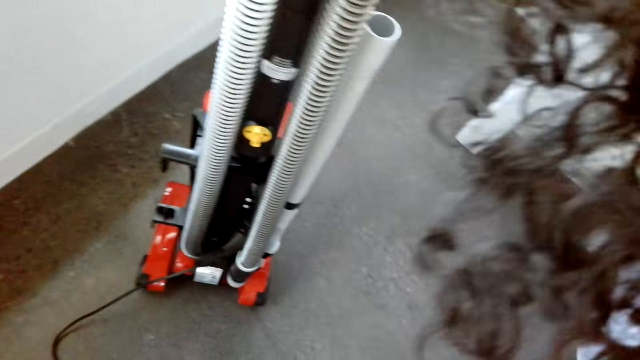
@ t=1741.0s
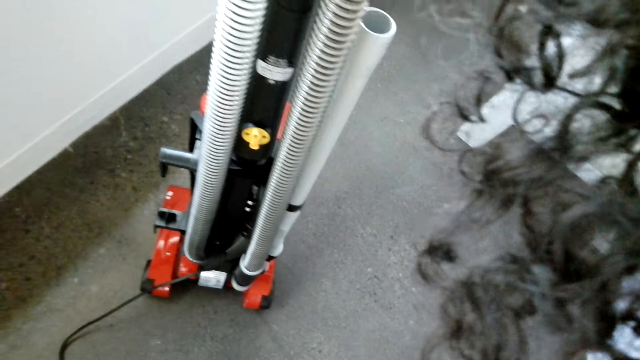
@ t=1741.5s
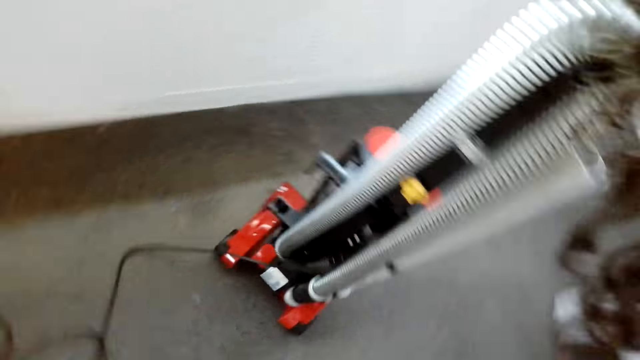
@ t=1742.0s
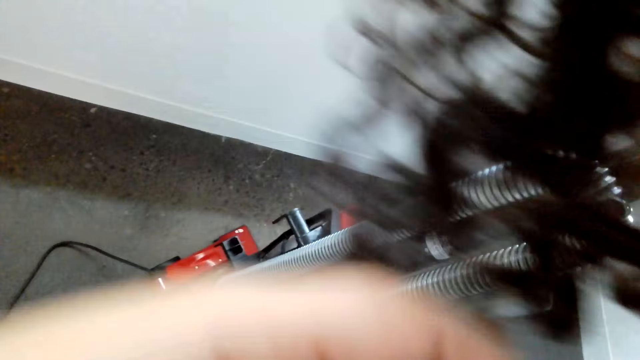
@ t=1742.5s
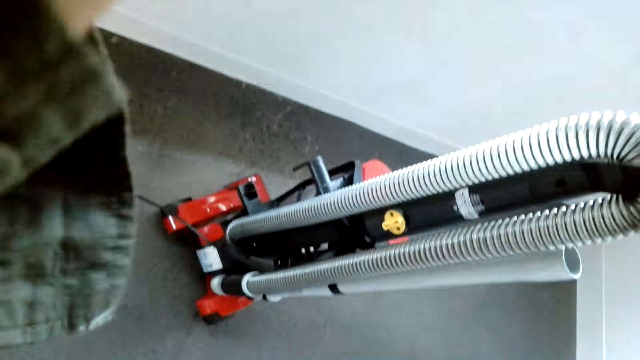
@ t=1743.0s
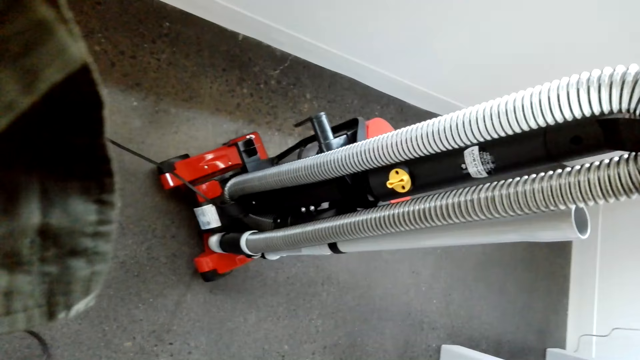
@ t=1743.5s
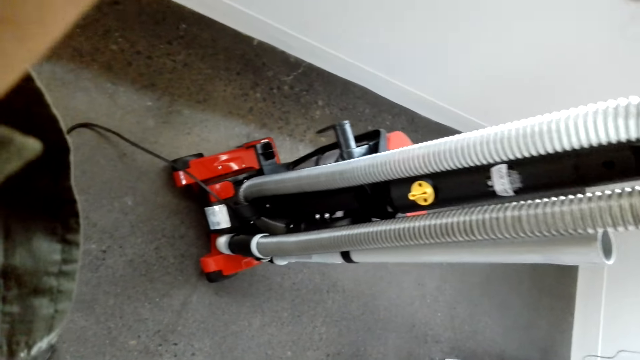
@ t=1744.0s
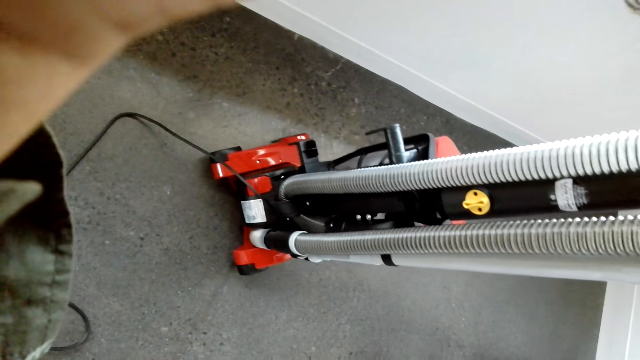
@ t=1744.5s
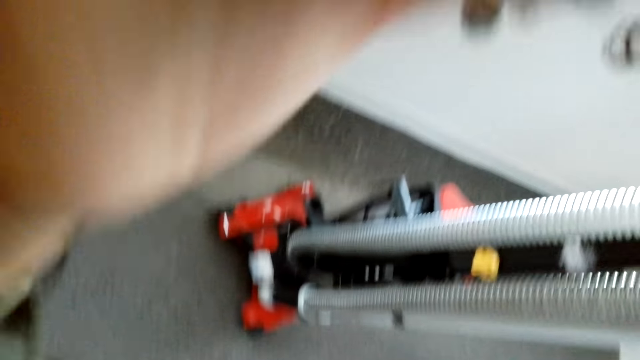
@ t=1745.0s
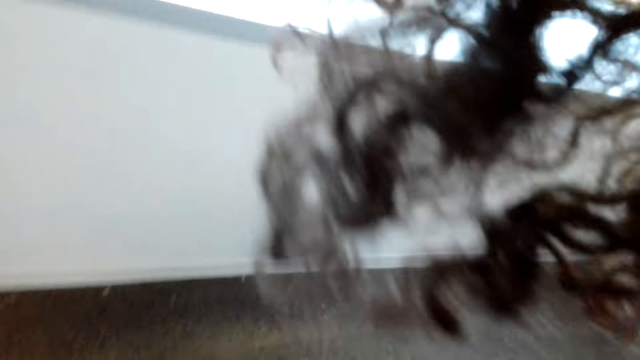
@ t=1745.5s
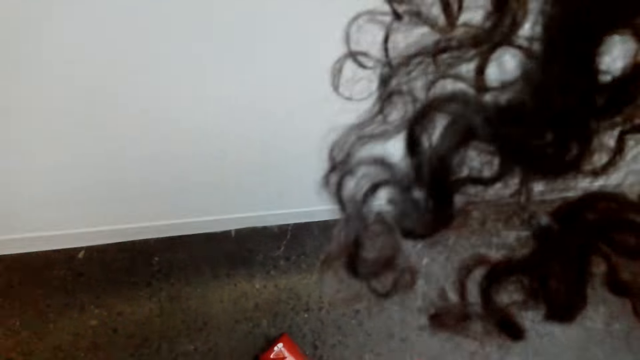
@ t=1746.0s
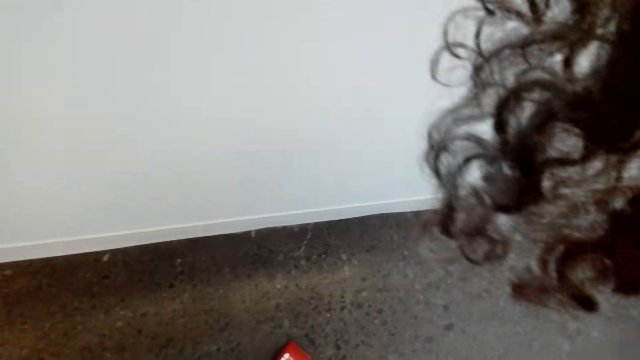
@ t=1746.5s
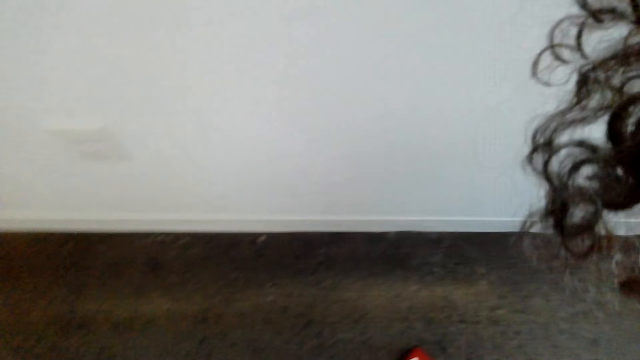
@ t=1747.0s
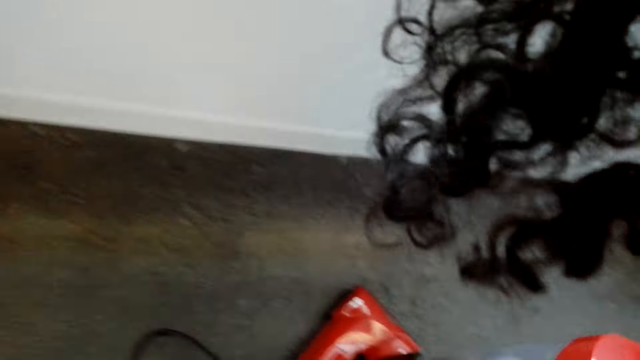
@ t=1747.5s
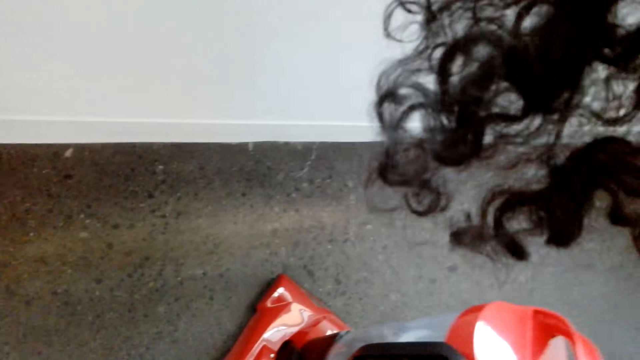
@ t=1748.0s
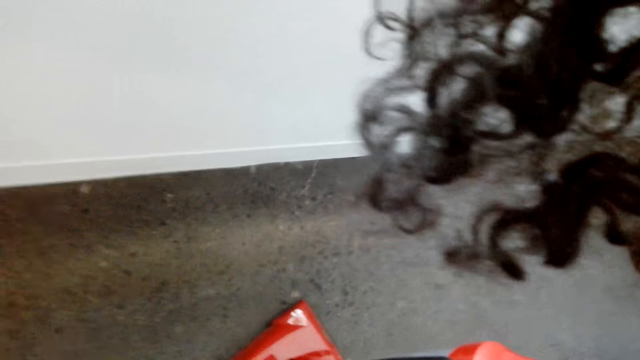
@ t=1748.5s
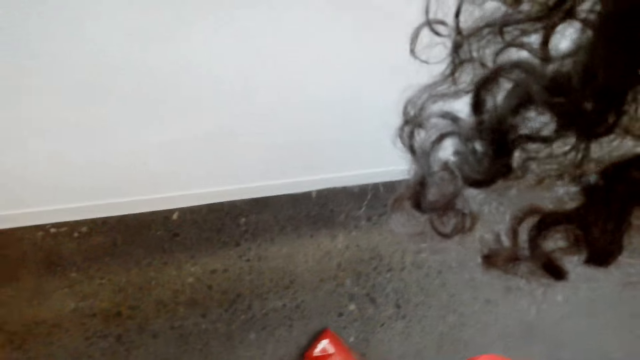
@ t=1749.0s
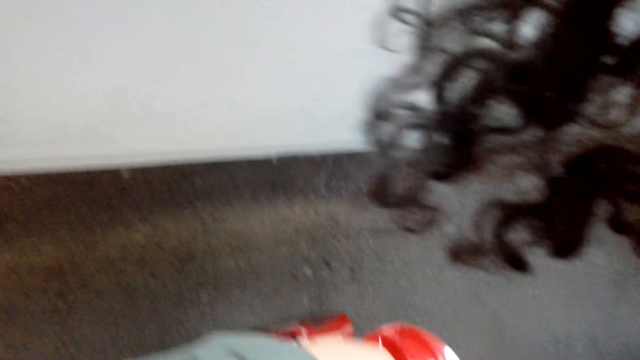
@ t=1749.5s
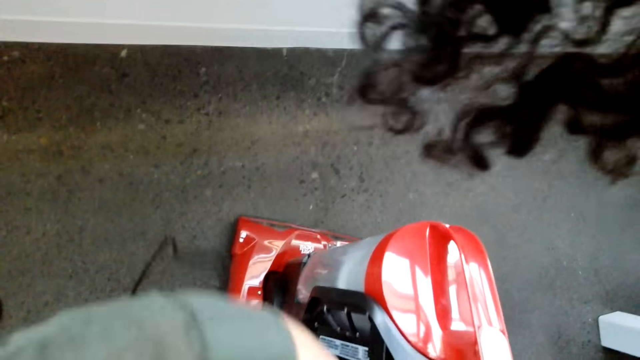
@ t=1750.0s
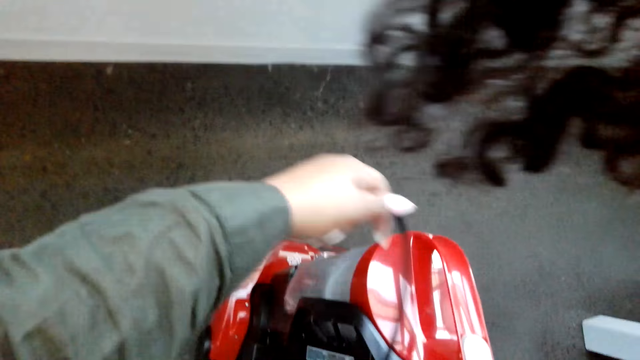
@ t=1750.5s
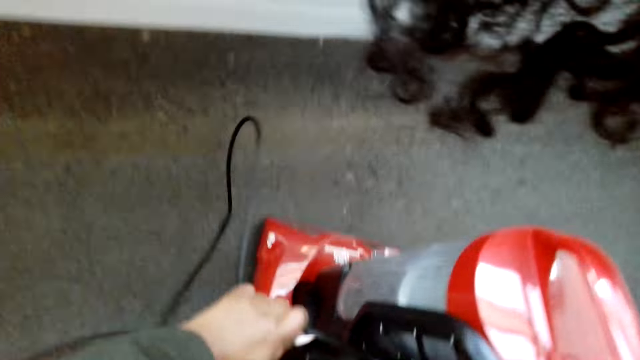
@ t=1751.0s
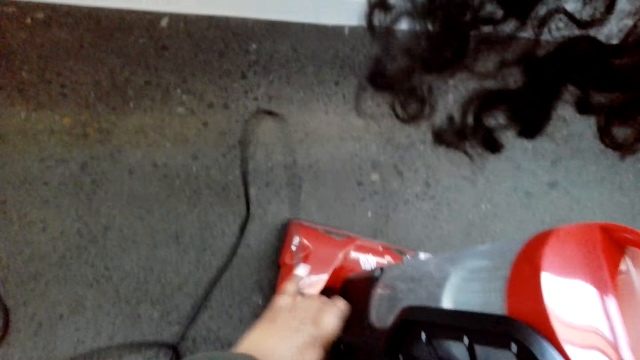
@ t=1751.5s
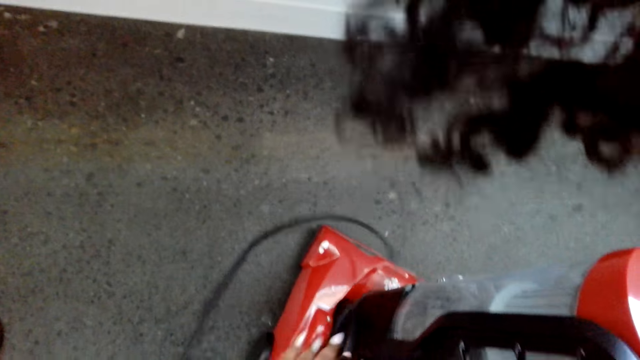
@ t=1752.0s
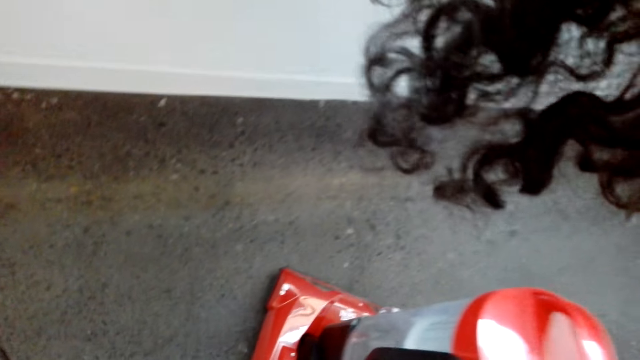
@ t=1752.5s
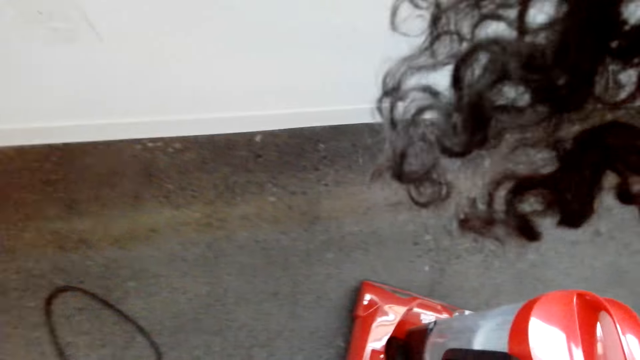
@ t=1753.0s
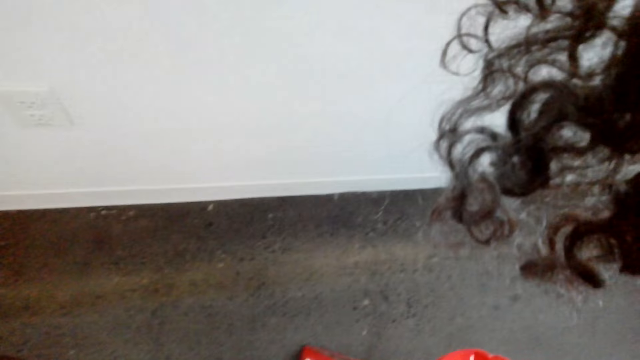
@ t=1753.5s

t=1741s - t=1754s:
The camera wearer touches the camera. They fold the cable. They hold a wire.

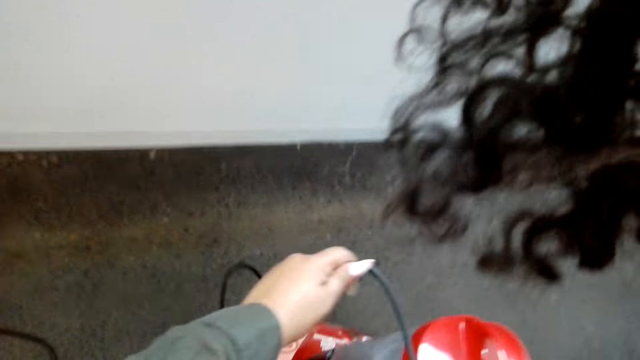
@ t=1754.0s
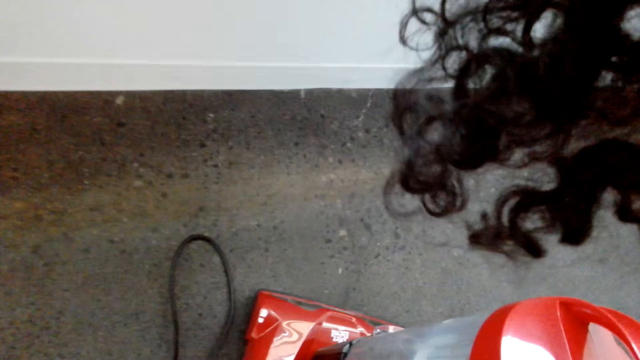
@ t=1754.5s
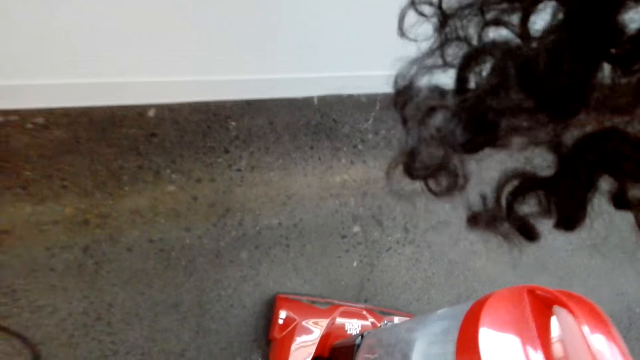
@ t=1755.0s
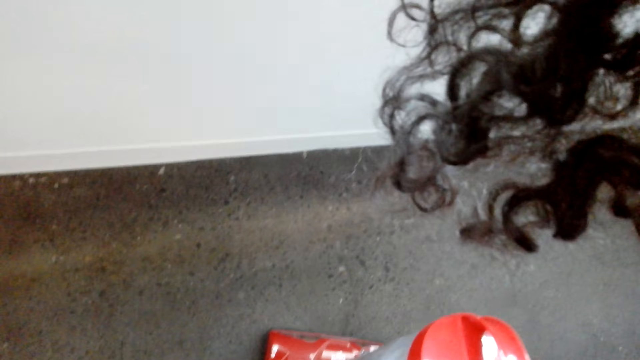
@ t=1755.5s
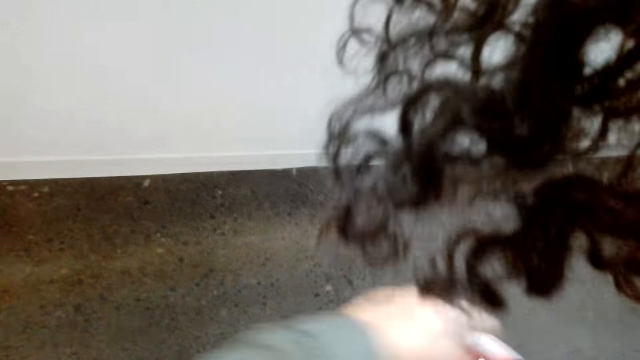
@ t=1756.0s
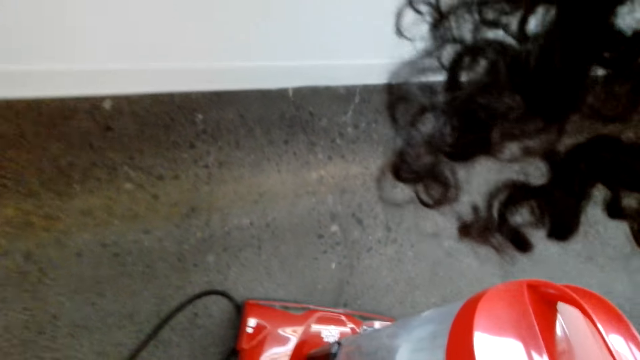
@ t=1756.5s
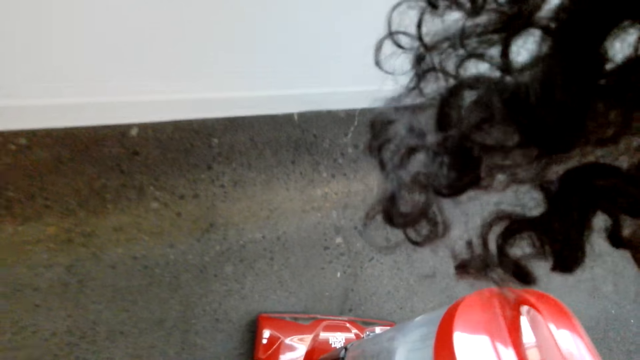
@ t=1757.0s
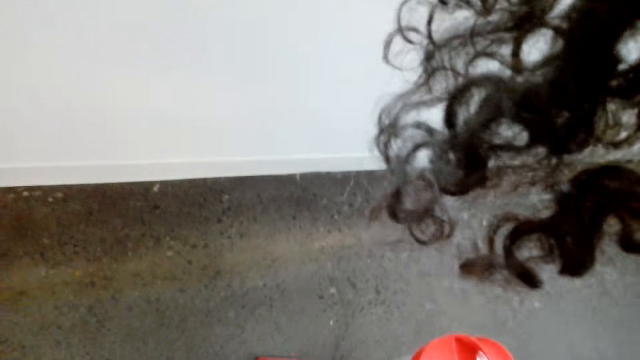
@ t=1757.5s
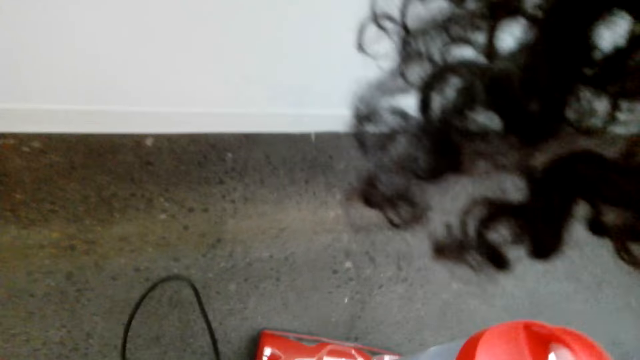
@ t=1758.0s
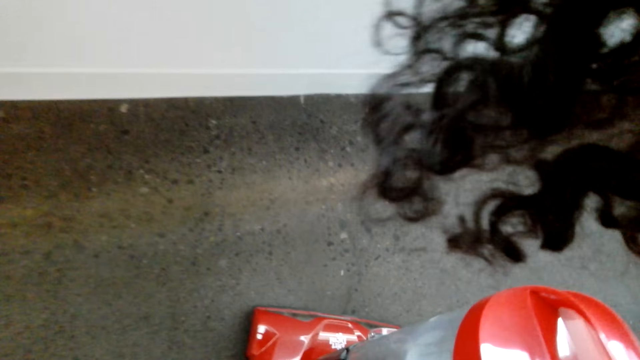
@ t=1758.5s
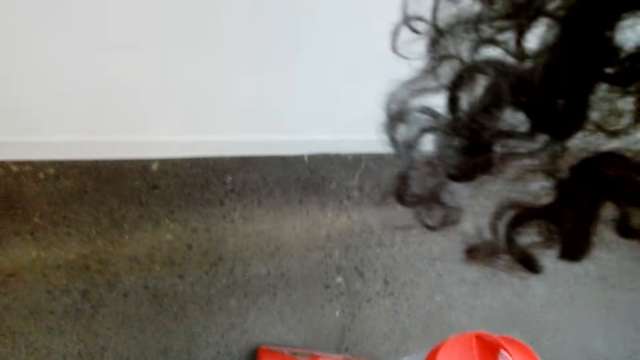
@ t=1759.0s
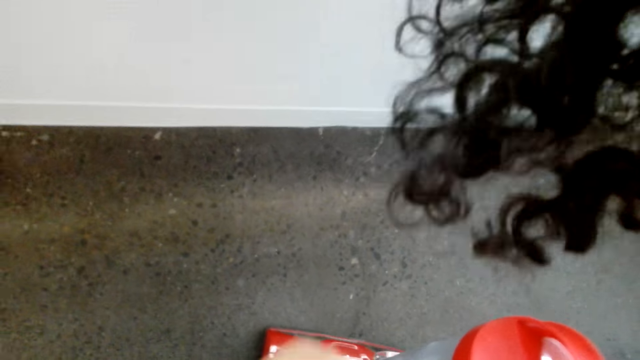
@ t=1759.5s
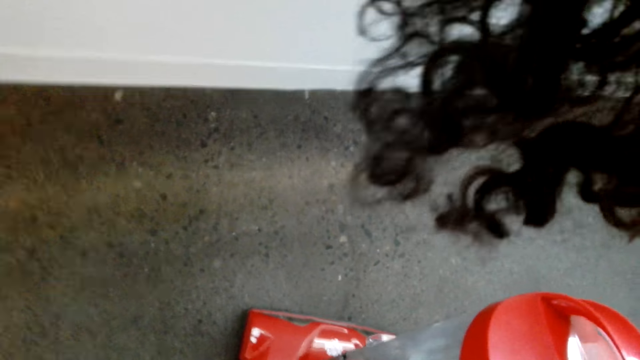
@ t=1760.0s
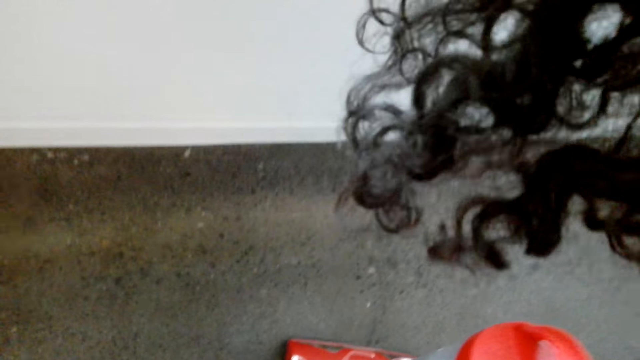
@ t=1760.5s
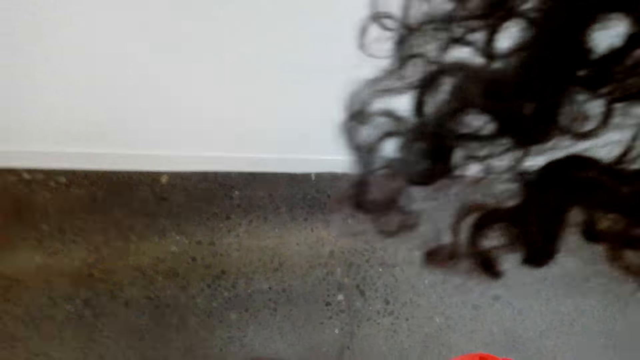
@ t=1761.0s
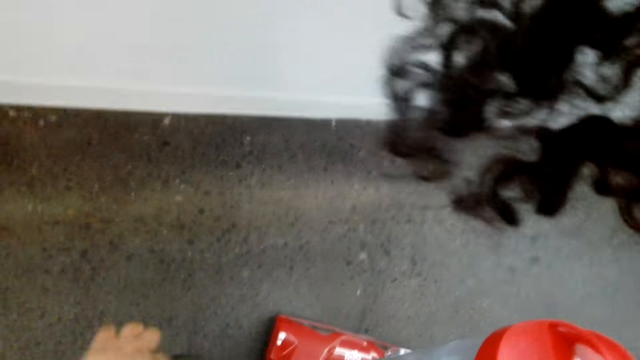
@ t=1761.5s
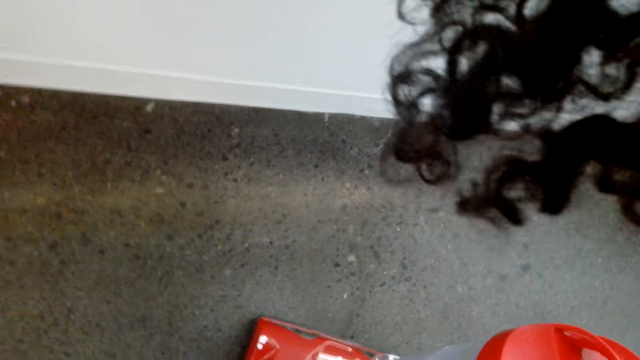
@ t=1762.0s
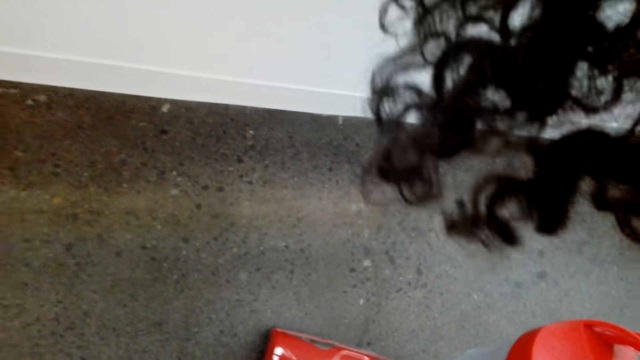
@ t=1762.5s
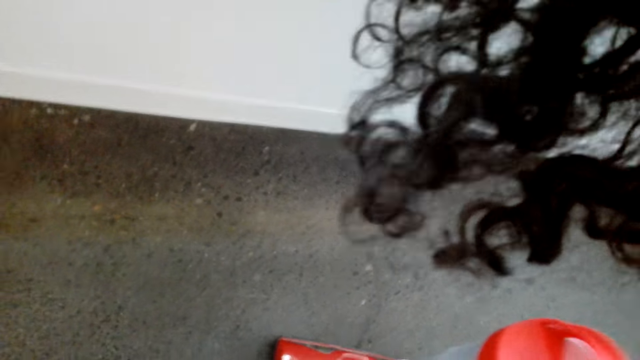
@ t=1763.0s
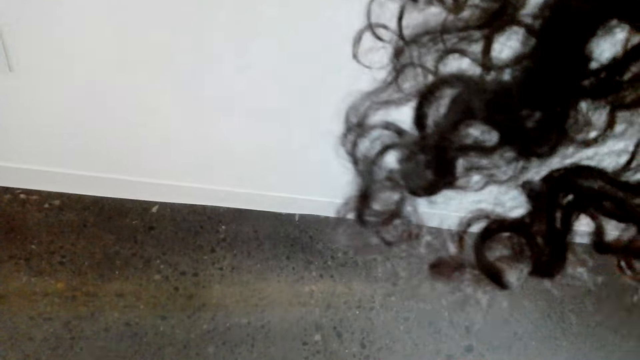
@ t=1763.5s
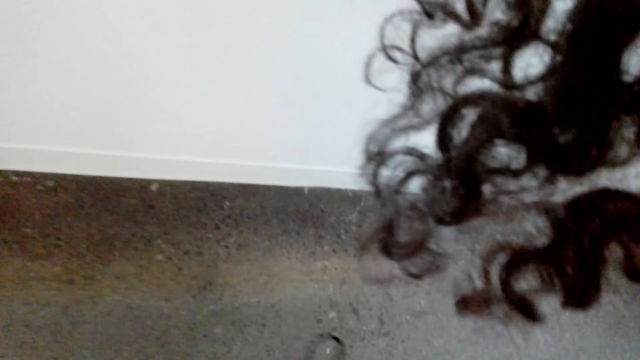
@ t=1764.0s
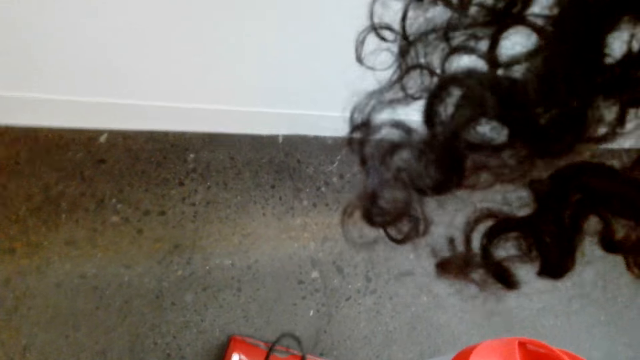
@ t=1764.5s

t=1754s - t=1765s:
The camera wearer folds a wire. They fold the wire again.
